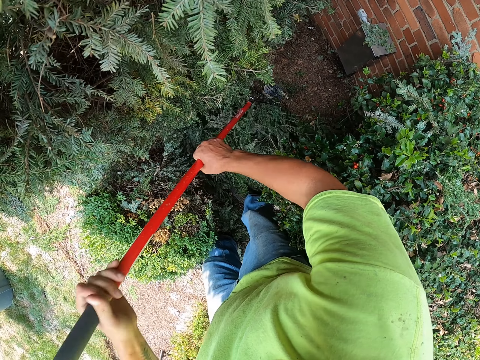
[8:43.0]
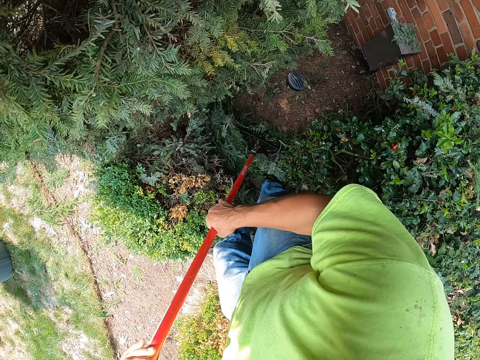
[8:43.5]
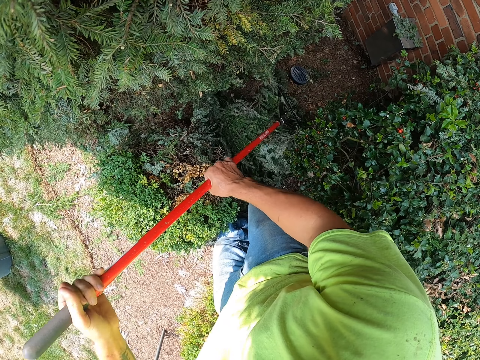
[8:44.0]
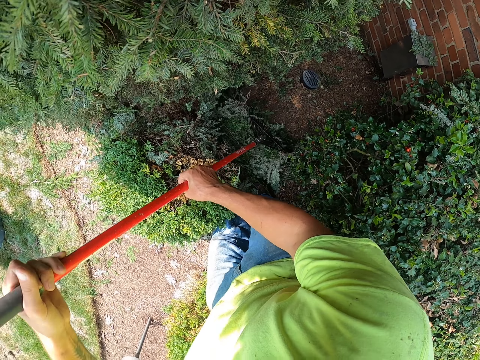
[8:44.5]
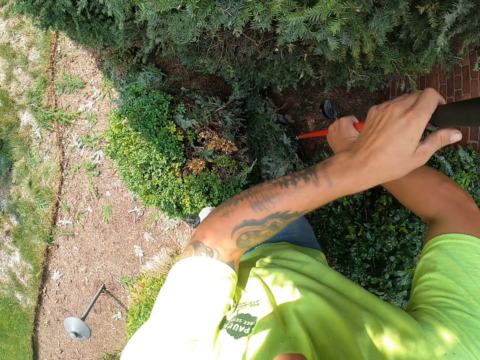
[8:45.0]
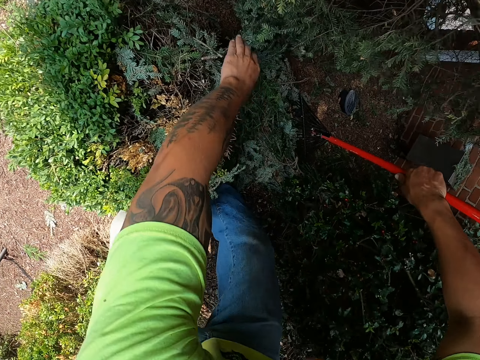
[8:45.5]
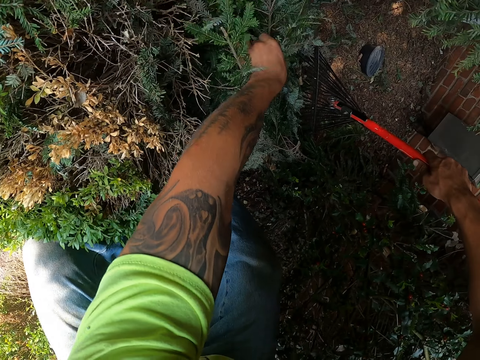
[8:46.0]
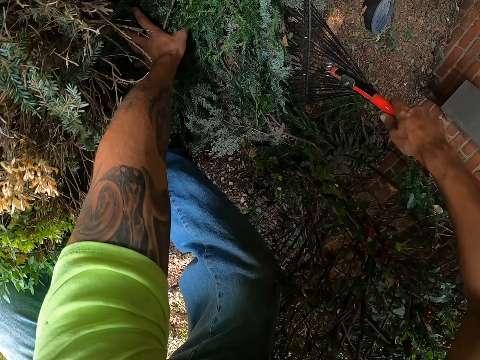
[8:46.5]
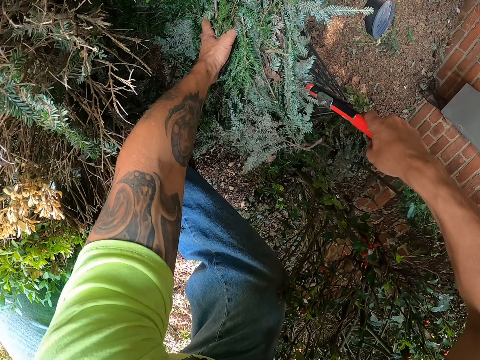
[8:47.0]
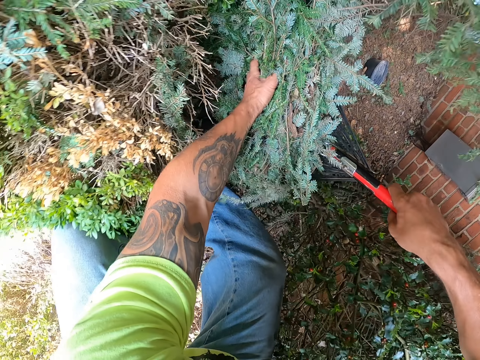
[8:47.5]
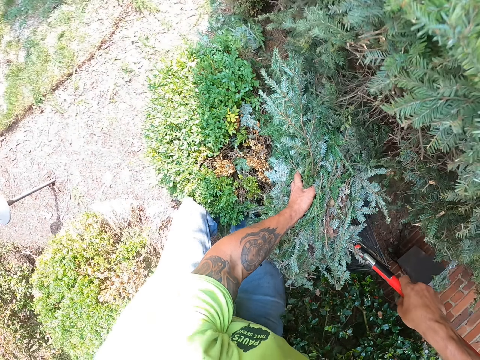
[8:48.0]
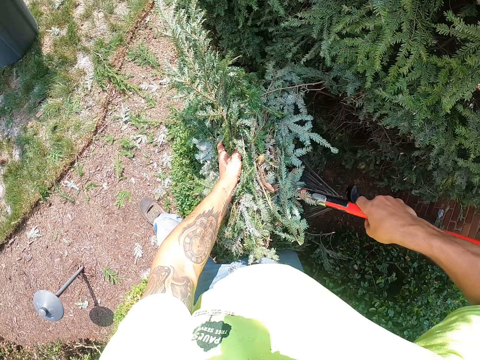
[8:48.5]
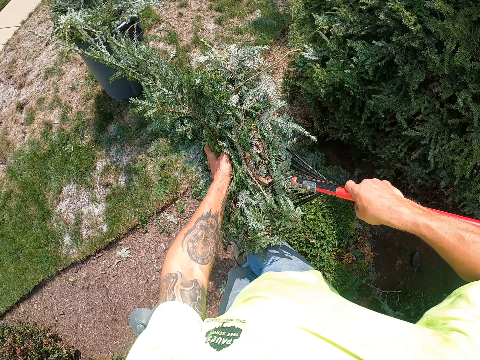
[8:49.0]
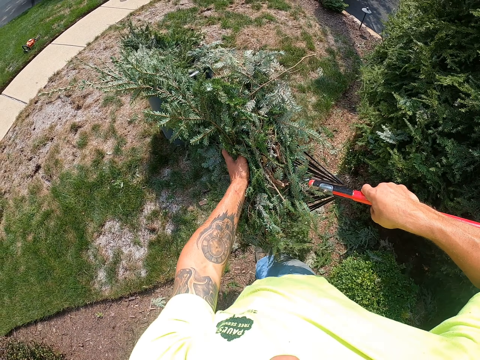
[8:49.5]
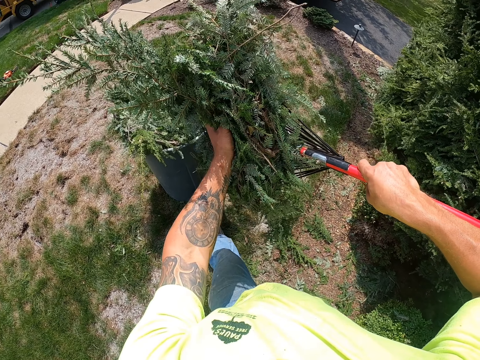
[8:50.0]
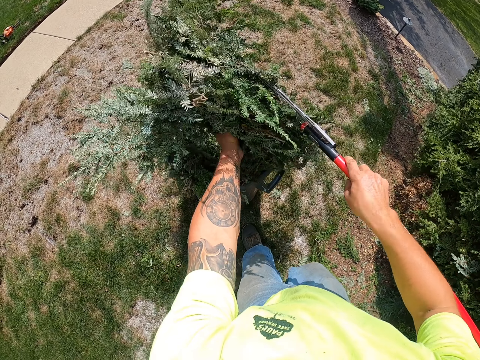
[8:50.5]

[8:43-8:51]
The camera wearer holds the rake with his right hand. He picks the leaves. He packs the leaves on the lawn to the rake in his right hand with his left hand. He moves on the lawn.
